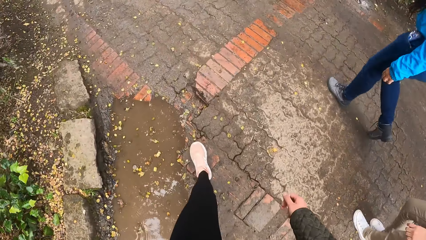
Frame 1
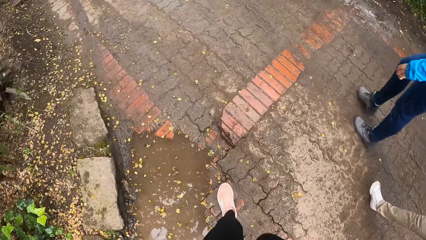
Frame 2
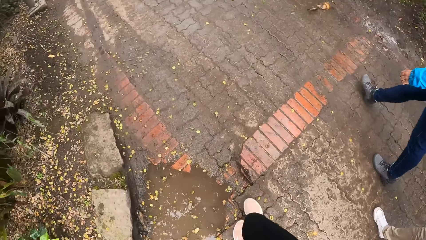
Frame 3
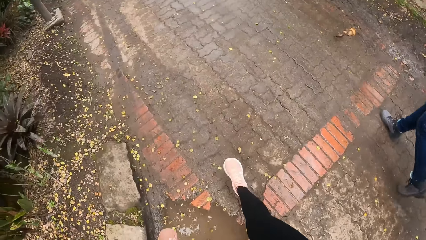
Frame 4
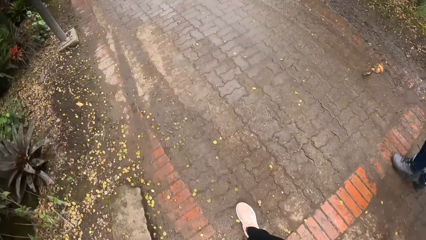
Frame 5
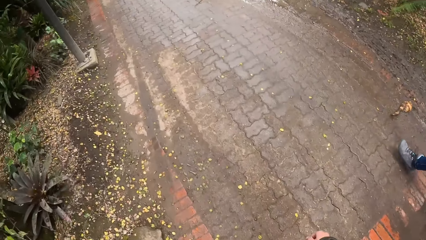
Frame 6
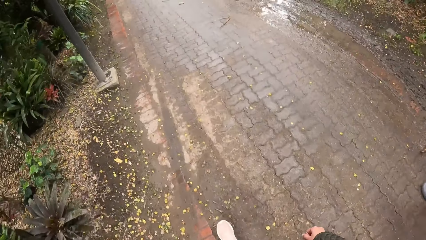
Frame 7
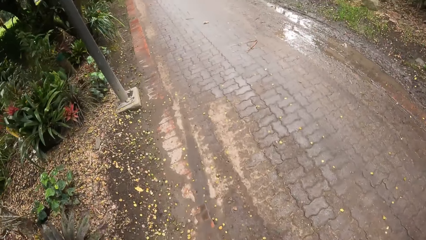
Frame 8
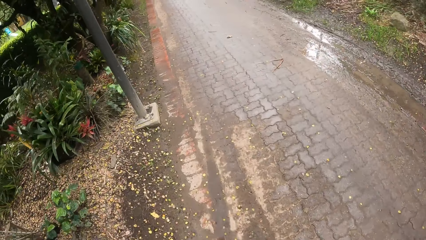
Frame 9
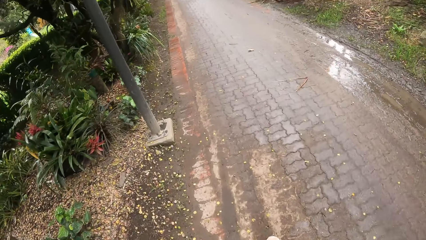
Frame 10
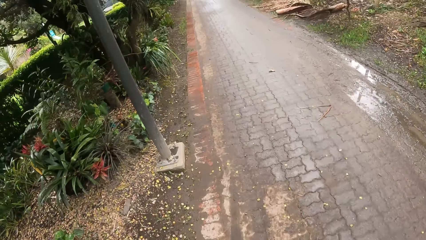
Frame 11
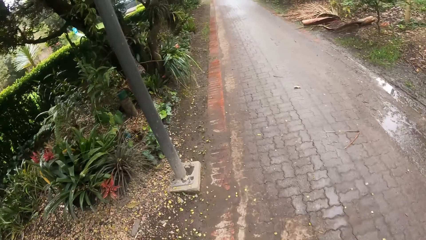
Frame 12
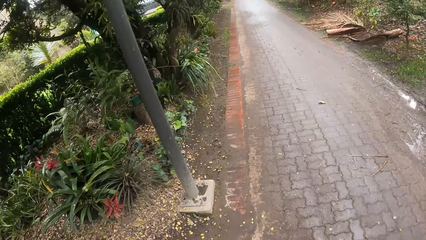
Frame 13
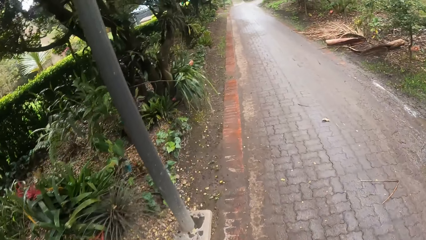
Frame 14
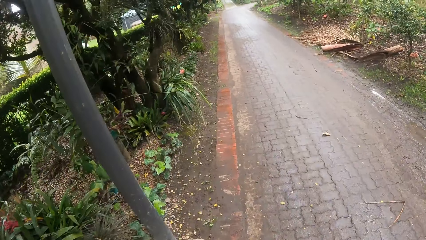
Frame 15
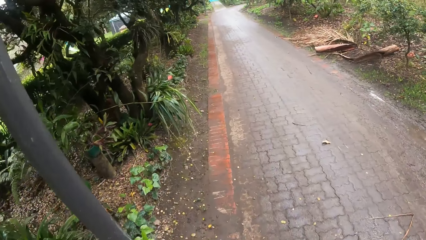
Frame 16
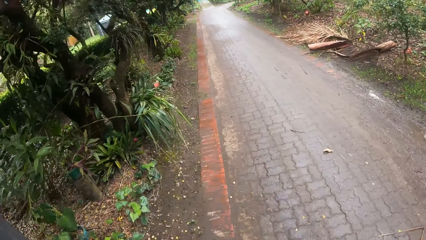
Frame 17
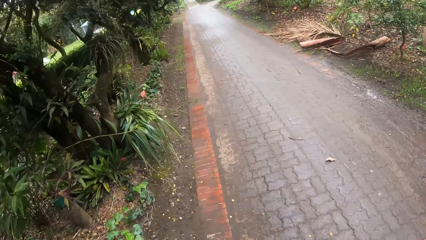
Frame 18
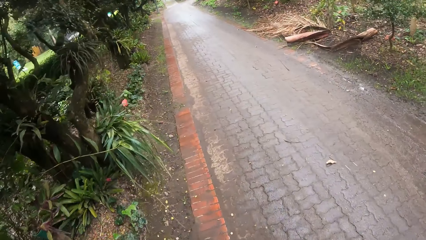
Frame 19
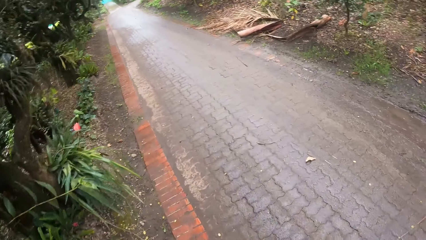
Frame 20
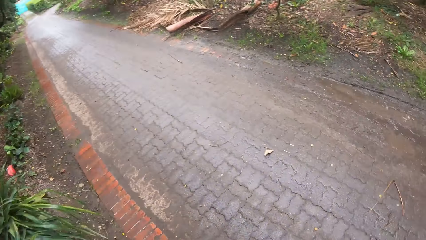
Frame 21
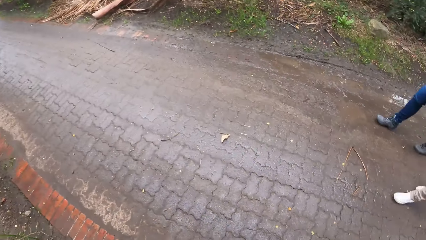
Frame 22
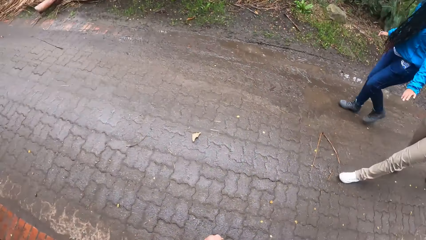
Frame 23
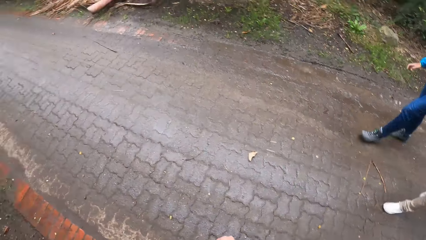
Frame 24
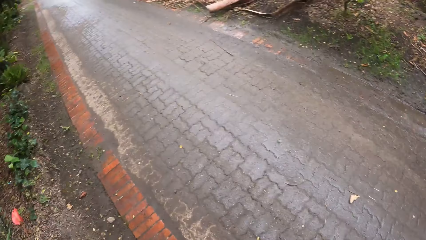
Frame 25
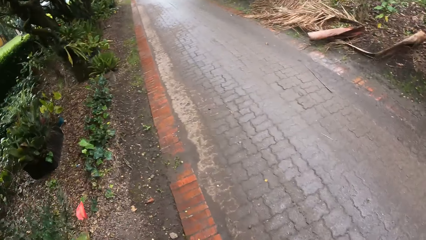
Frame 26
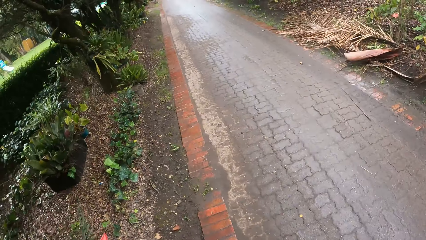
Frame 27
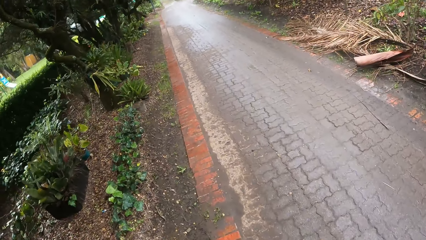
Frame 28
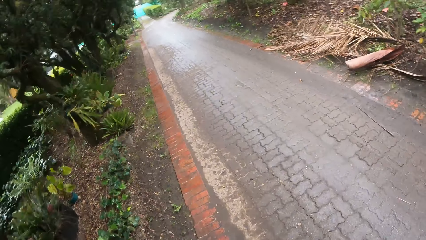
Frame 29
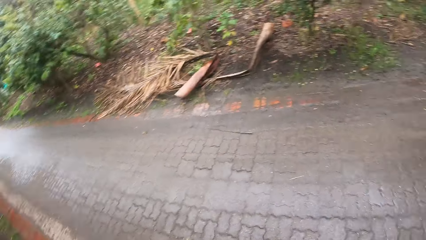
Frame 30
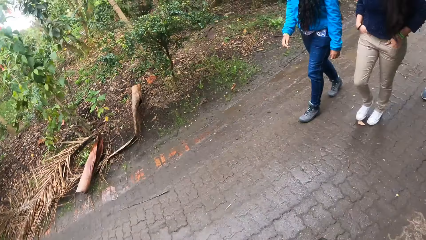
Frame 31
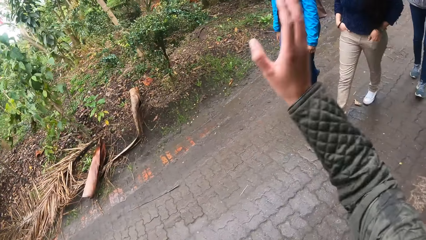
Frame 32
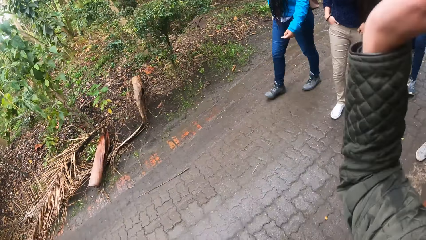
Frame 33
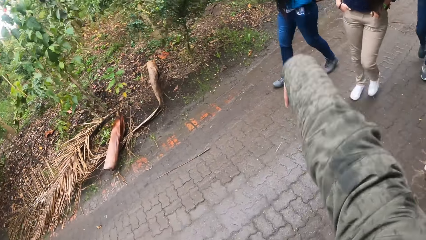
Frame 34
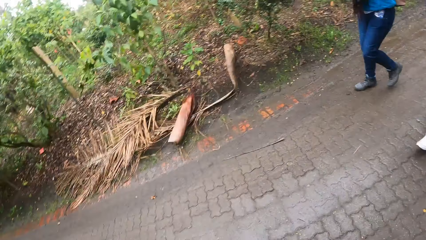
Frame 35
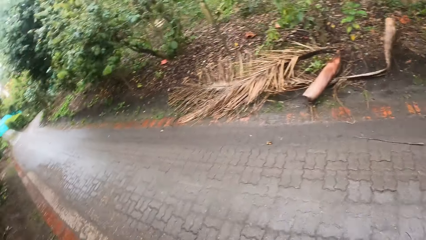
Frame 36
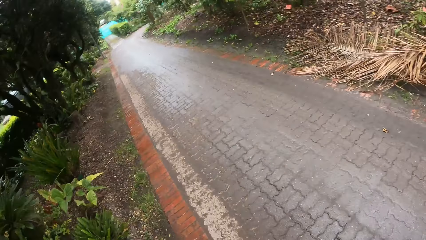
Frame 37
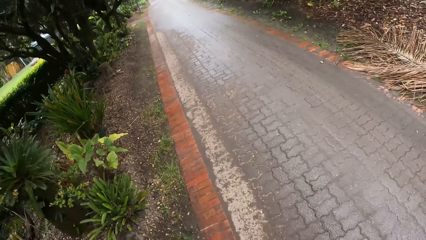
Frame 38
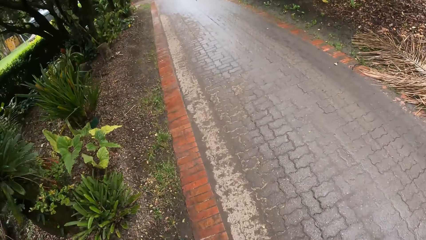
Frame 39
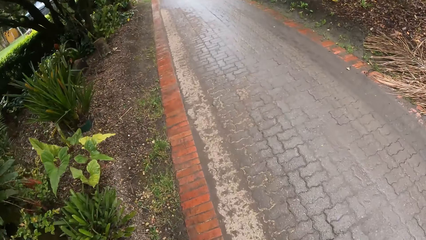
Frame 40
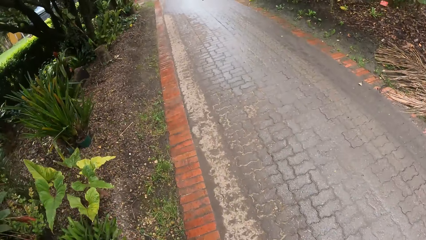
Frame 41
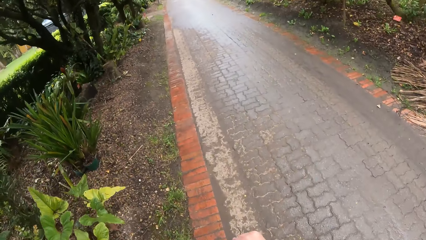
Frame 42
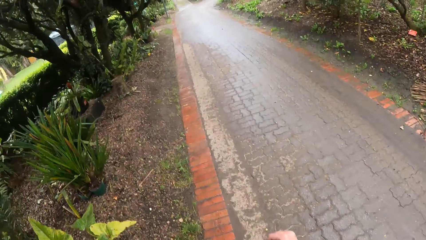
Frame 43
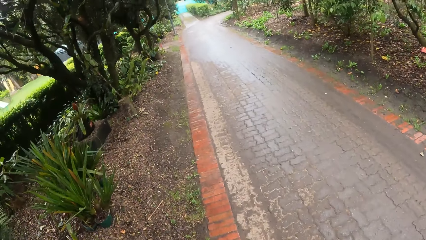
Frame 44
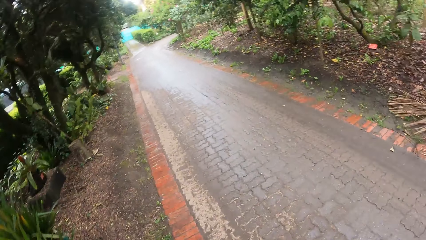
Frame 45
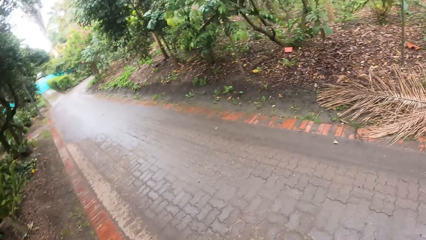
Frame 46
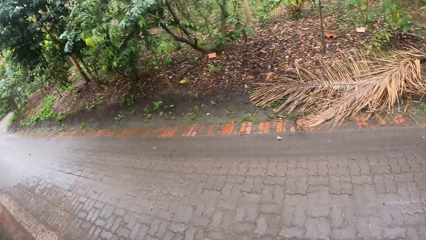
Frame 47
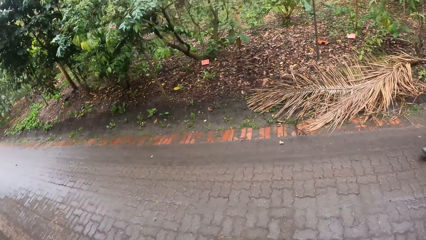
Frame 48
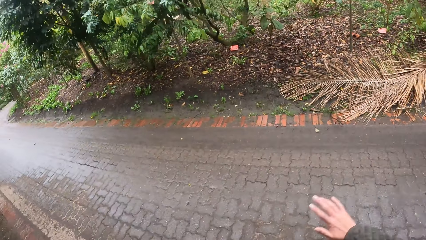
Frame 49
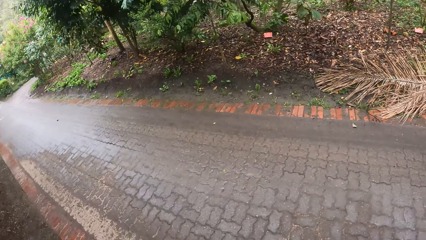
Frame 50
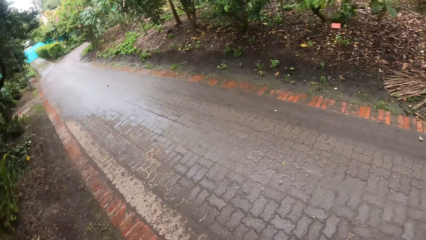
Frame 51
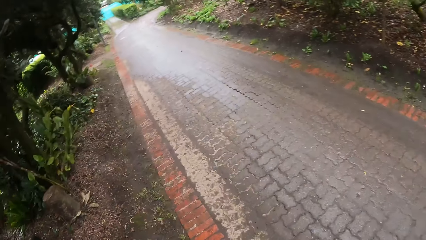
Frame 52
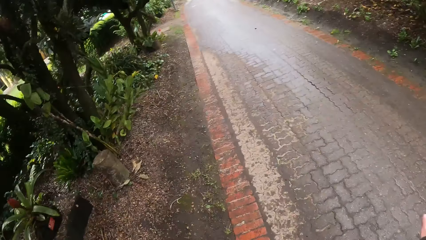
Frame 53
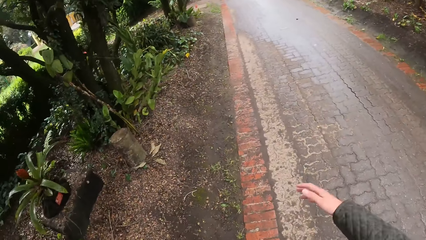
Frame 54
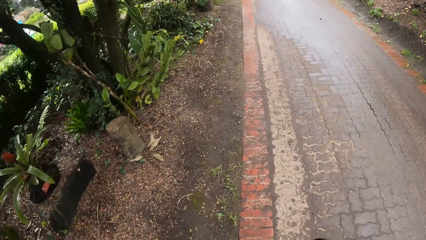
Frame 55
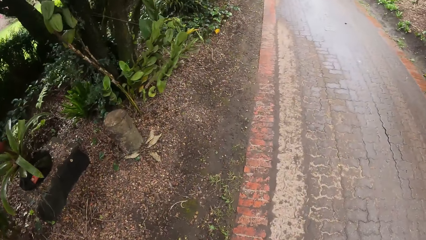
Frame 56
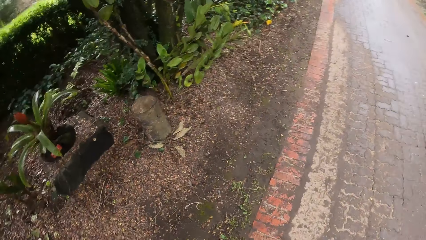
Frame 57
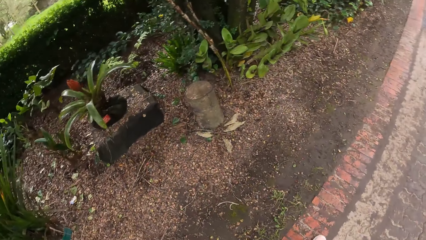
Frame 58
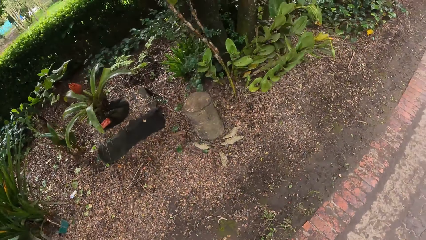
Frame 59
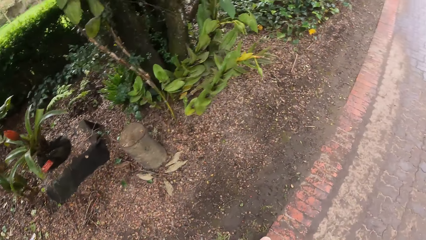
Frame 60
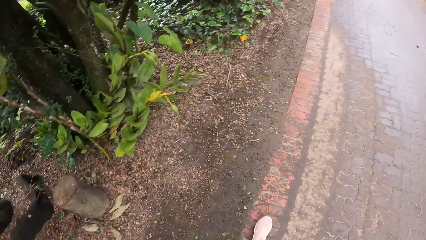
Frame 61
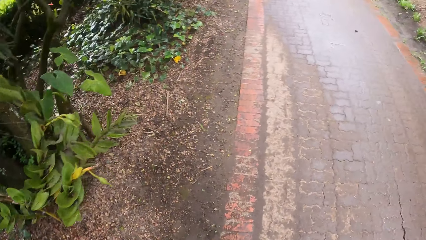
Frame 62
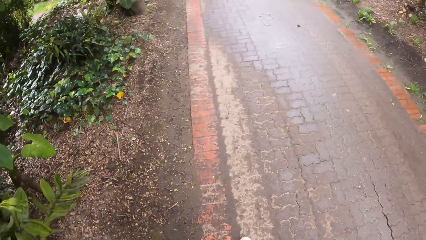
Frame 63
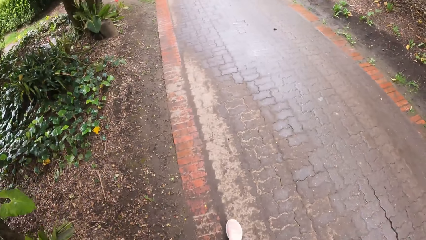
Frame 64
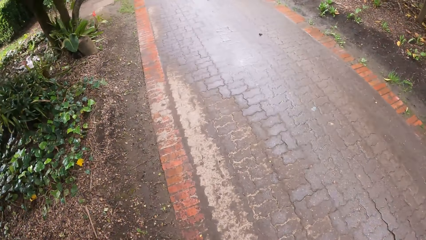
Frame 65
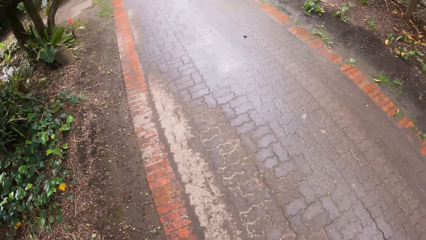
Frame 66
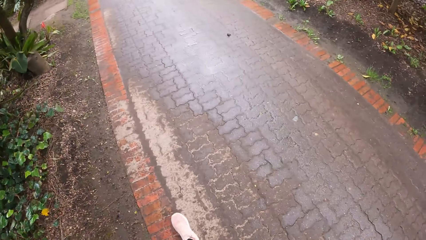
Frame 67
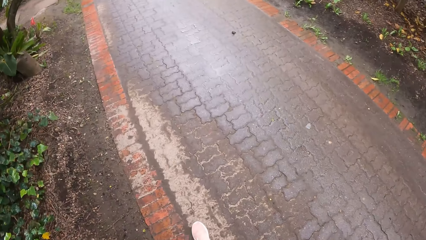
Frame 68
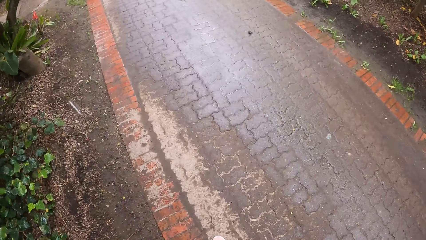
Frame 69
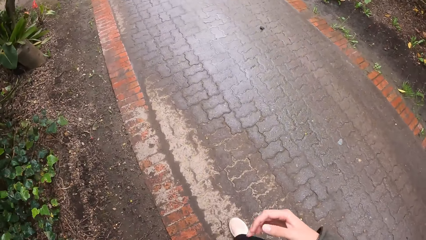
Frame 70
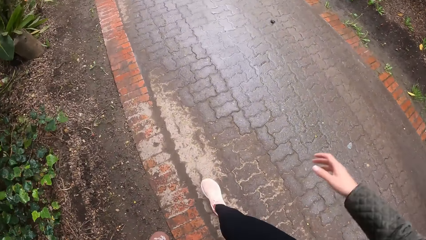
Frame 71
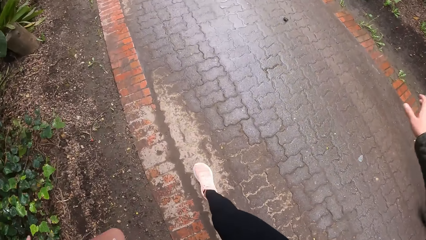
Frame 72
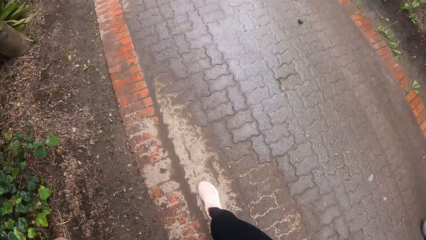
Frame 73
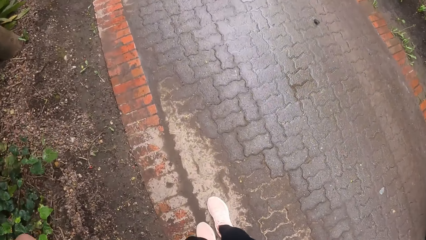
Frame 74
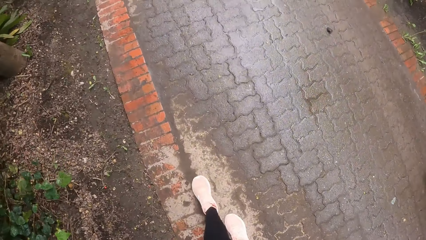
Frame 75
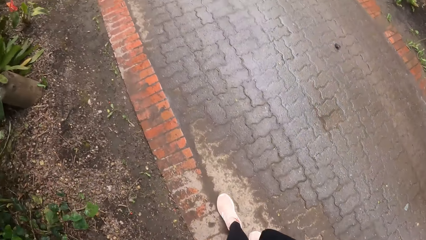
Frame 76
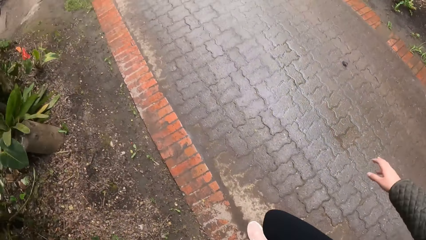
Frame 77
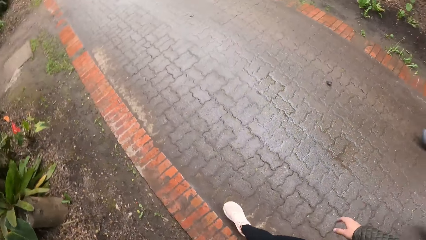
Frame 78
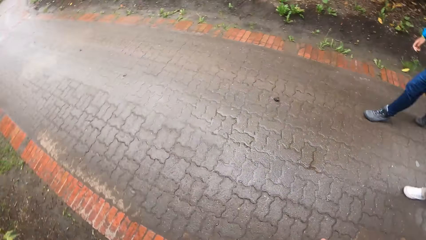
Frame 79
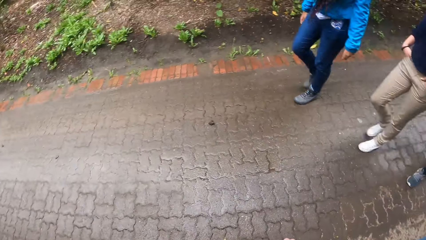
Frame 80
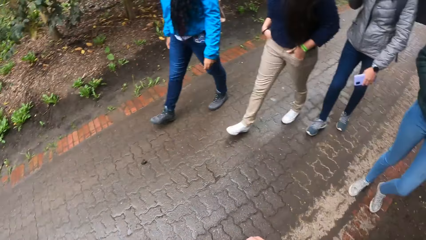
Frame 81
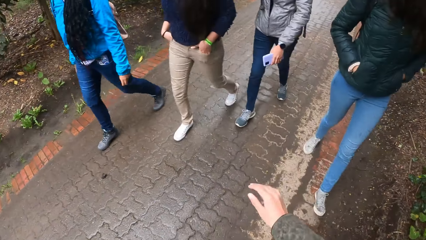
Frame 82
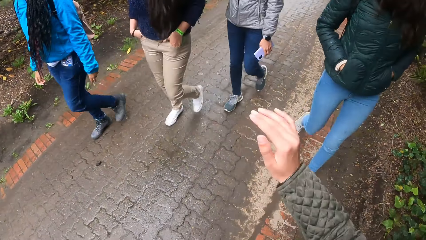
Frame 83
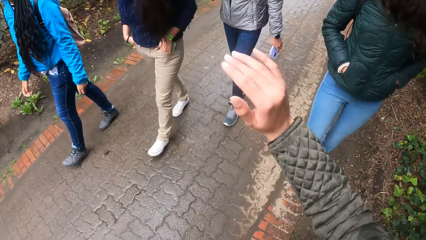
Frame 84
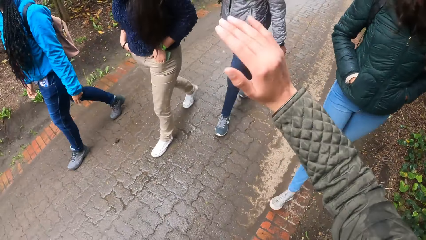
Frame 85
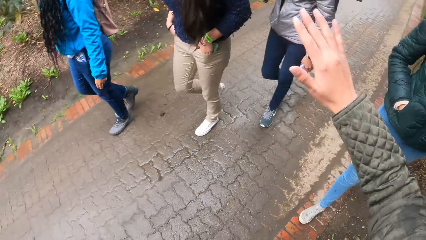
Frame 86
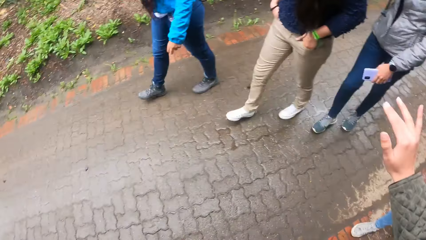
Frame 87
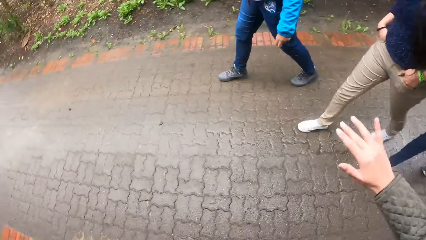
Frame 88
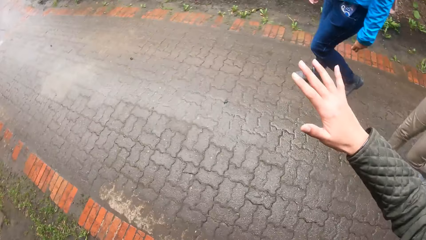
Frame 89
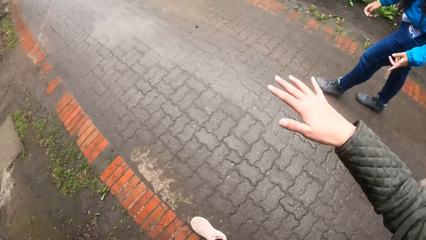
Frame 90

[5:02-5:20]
The camera wearer moves the hand. They interact with a woman, another woman, a third woman and a fourth woman. They walk along the pathway. They spread the hand. They walk along the pathway. They spread the hand.
